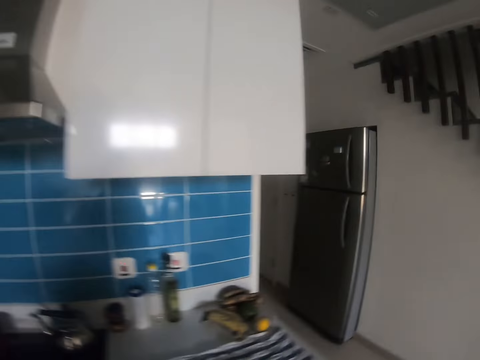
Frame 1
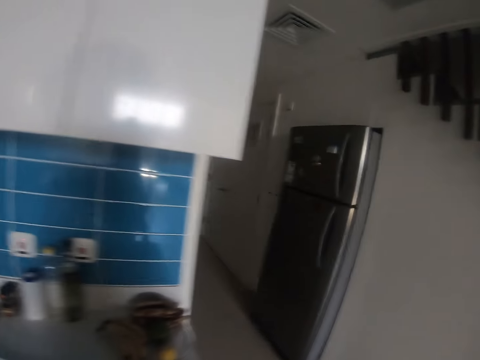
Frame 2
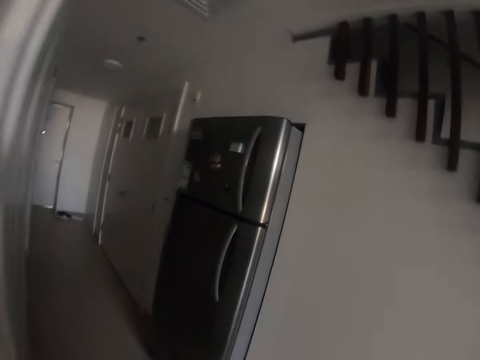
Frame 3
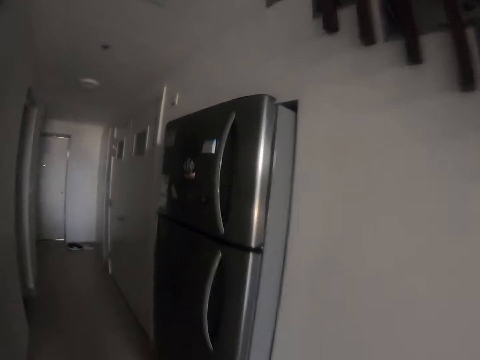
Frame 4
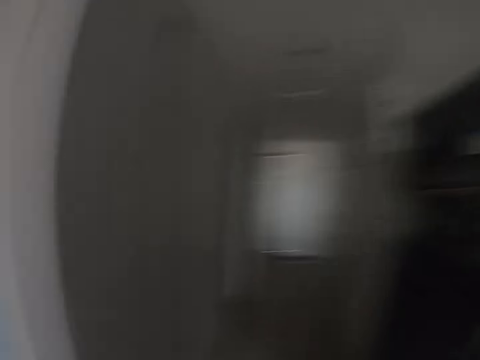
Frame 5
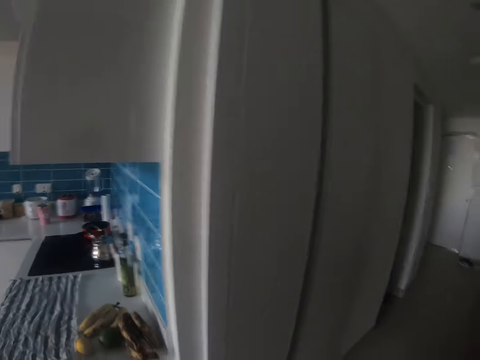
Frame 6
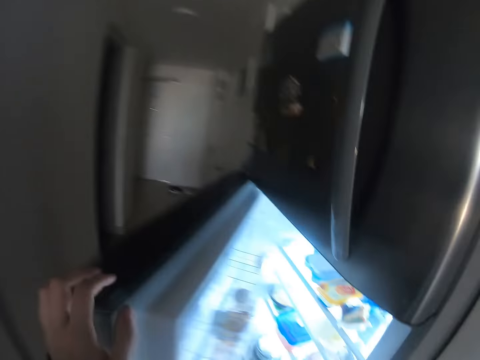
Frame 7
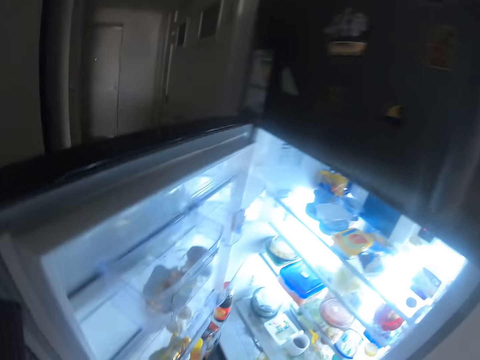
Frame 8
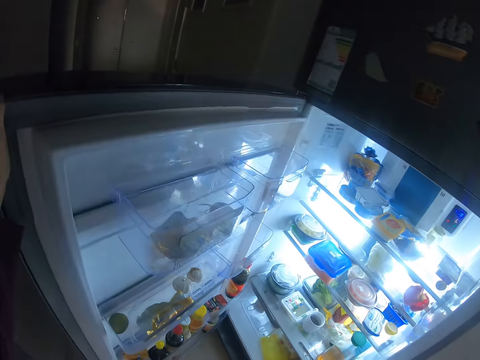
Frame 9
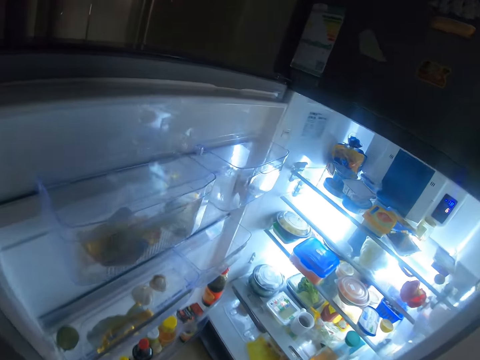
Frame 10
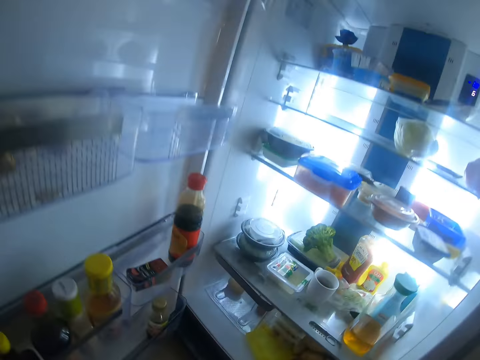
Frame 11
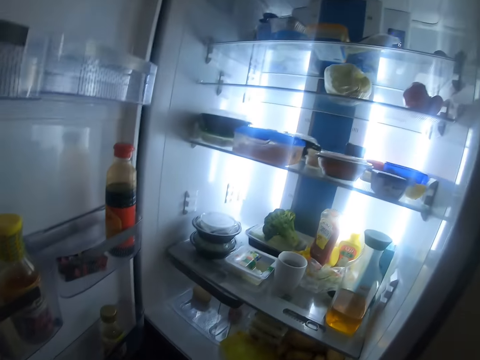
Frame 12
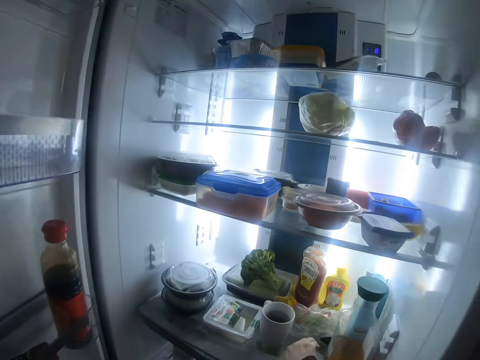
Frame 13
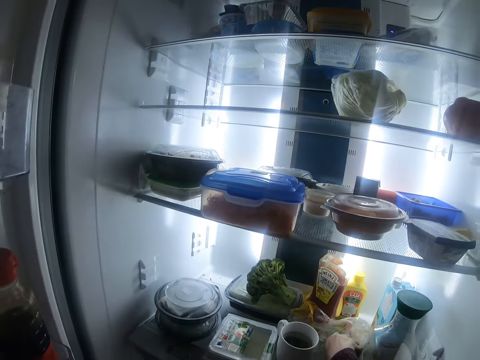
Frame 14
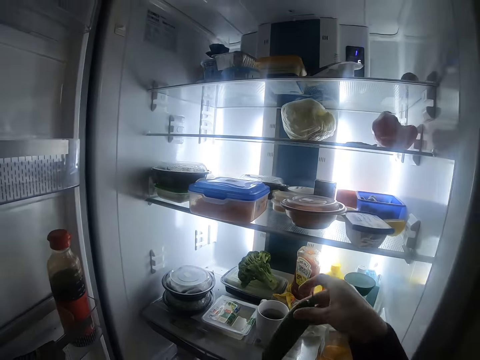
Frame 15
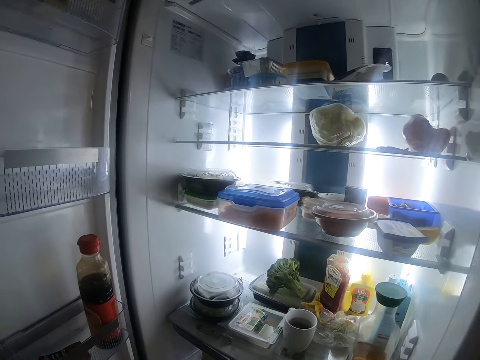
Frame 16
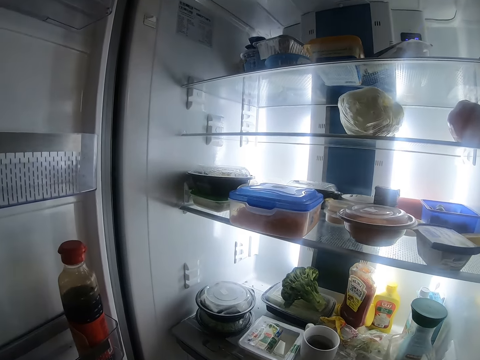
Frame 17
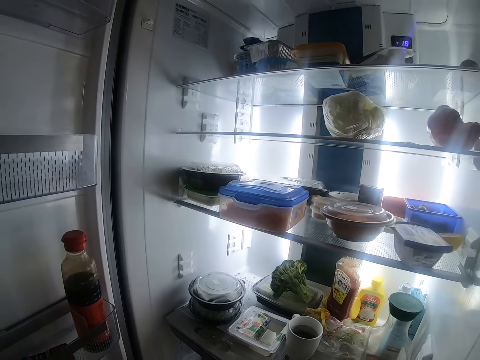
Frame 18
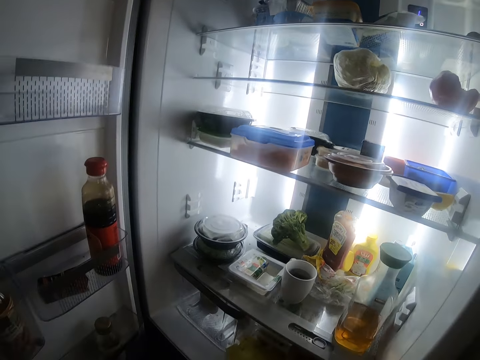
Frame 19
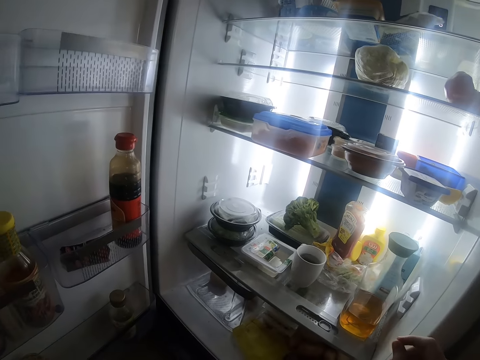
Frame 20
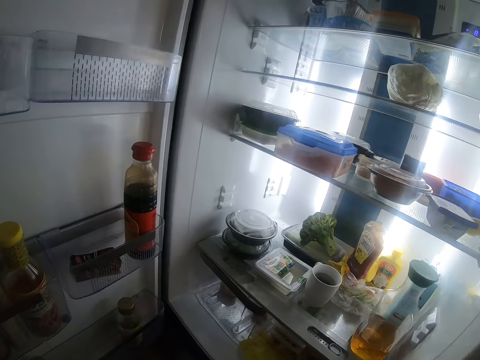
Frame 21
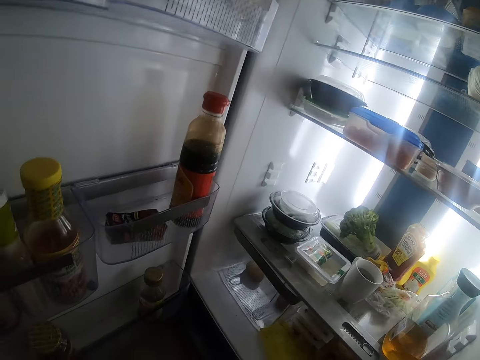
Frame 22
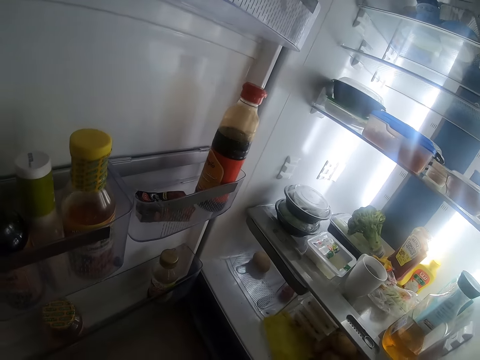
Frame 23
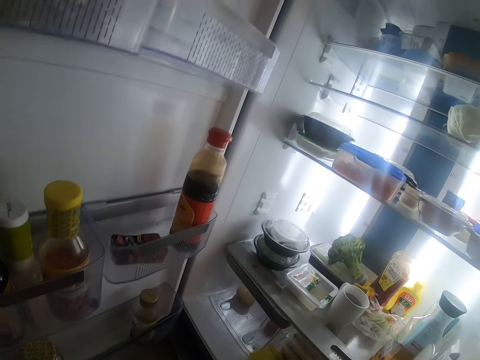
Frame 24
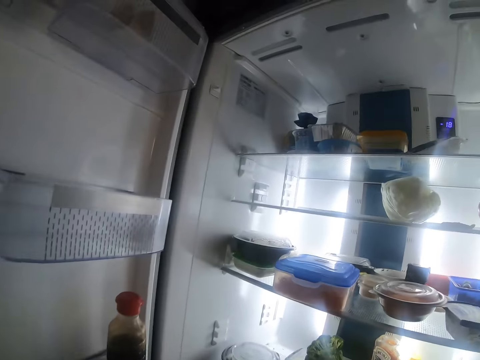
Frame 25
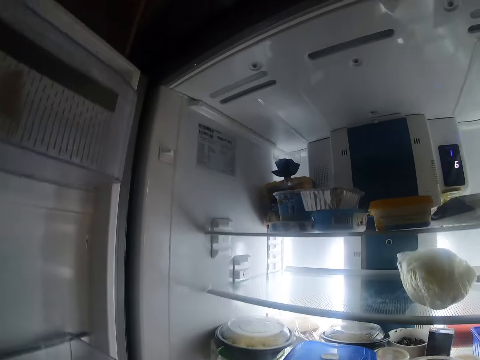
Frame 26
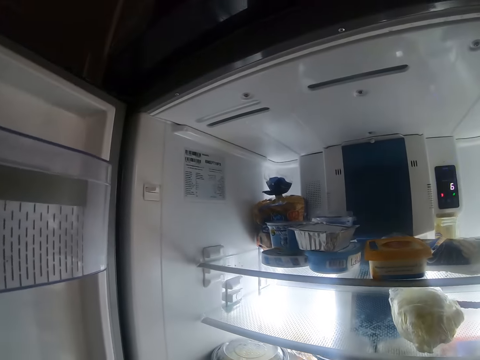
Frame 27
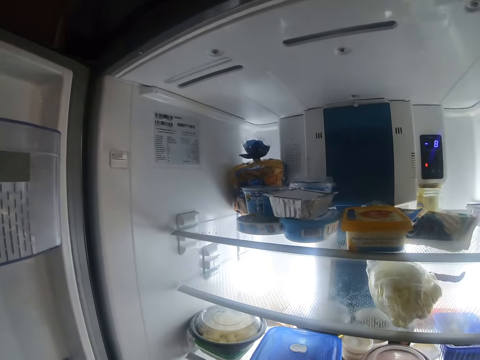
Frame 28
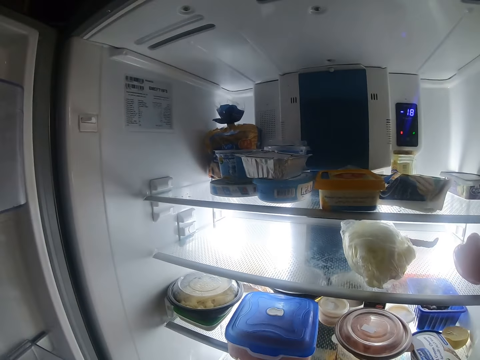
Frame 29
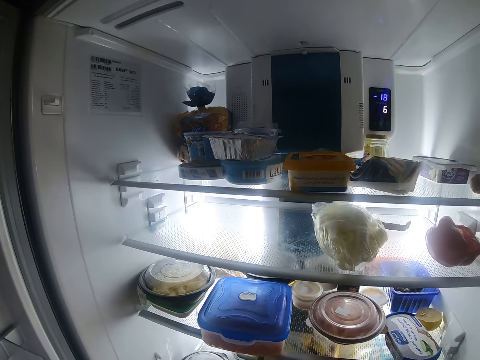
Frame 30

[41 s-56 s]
The camera wearer walks in the kitchen. They open a fridge. They pick a cucumber in the fridge. They look in the fridge.

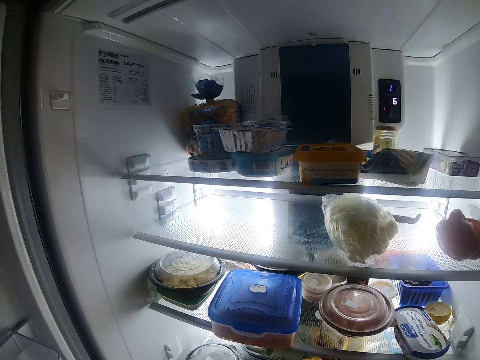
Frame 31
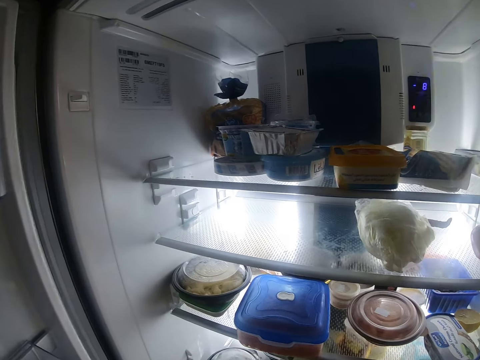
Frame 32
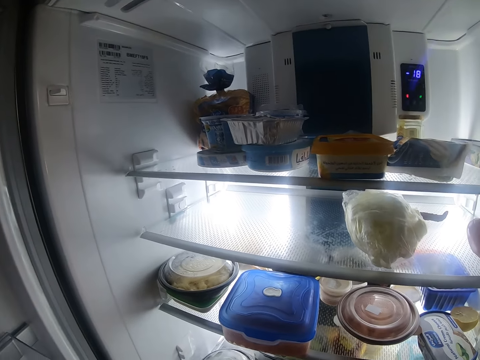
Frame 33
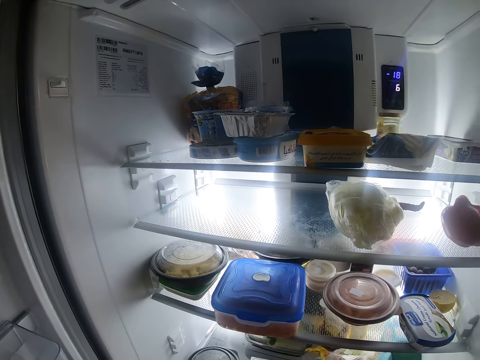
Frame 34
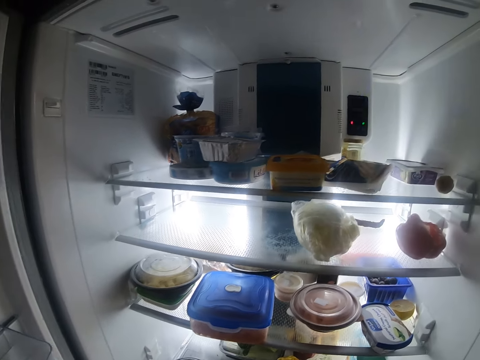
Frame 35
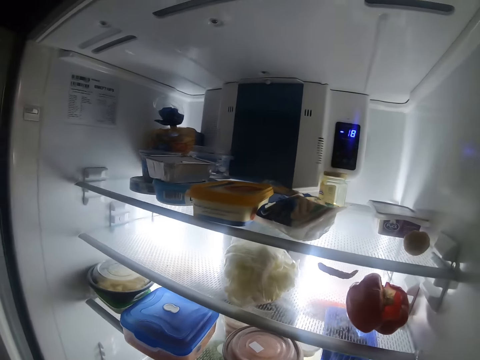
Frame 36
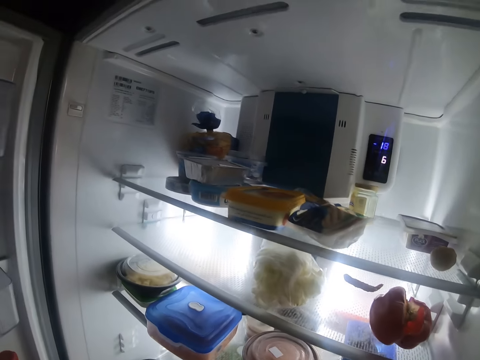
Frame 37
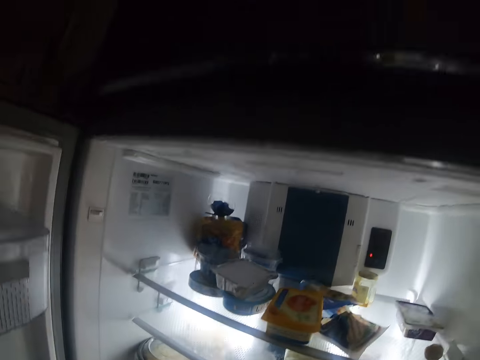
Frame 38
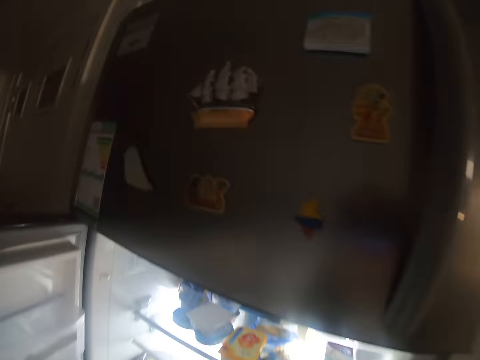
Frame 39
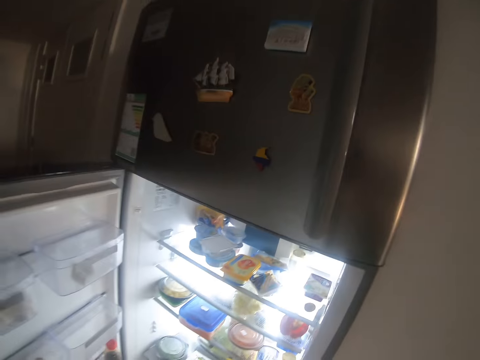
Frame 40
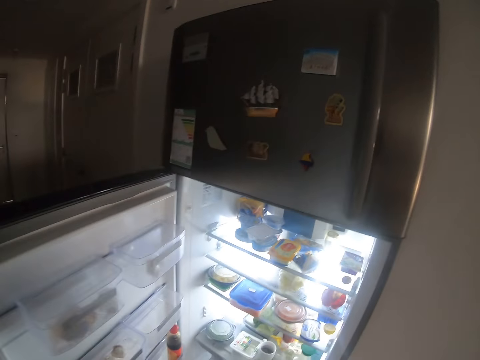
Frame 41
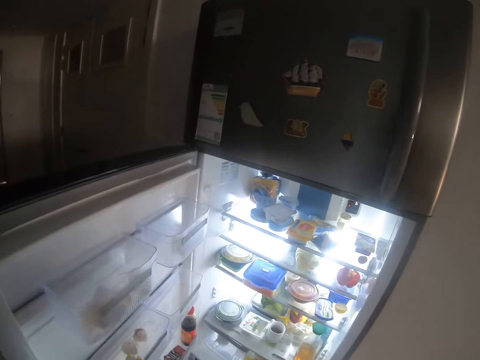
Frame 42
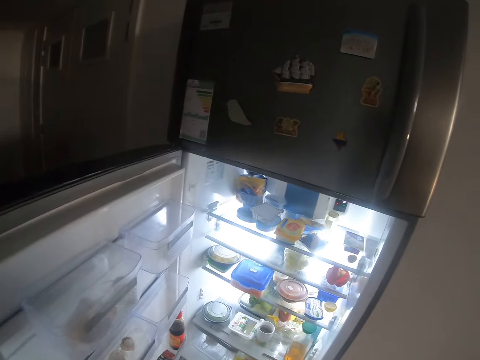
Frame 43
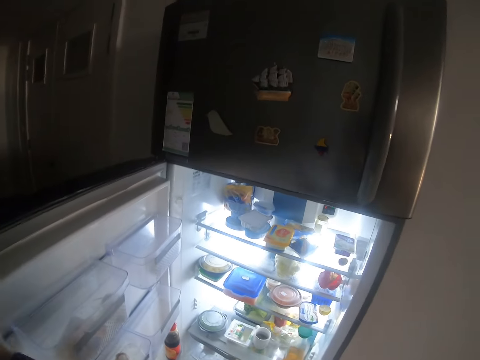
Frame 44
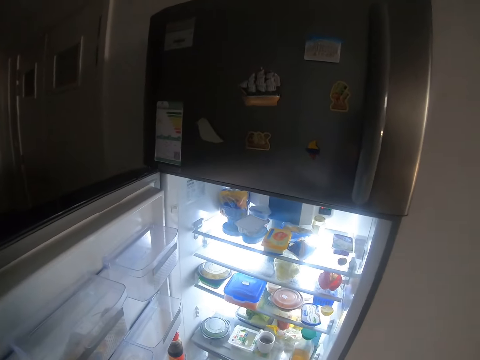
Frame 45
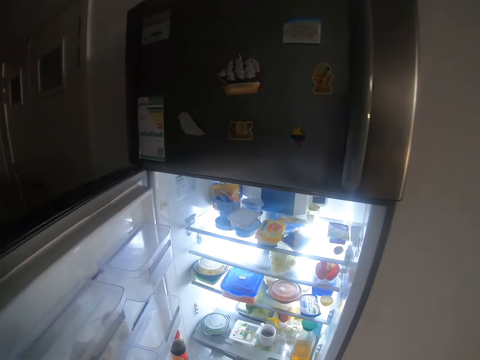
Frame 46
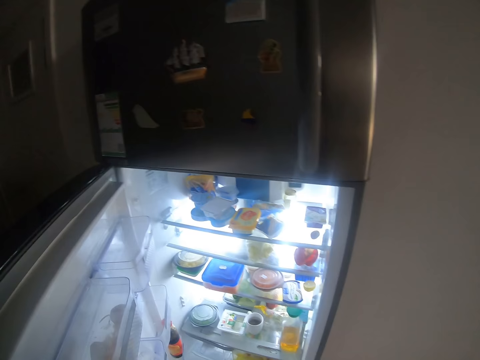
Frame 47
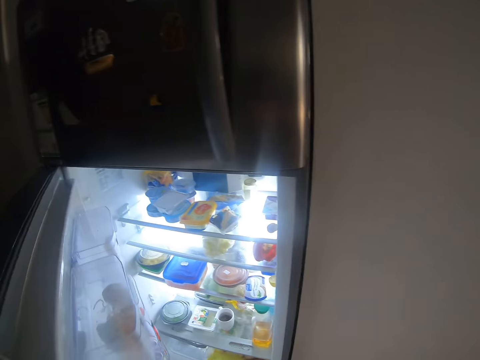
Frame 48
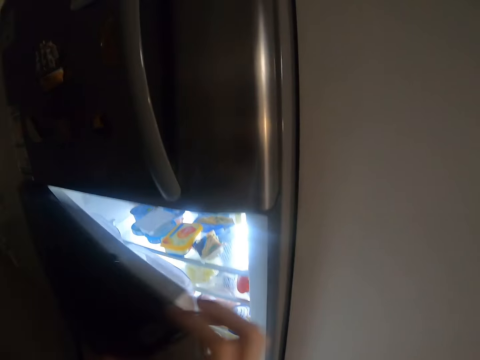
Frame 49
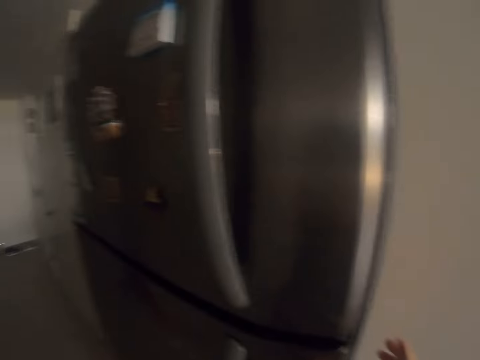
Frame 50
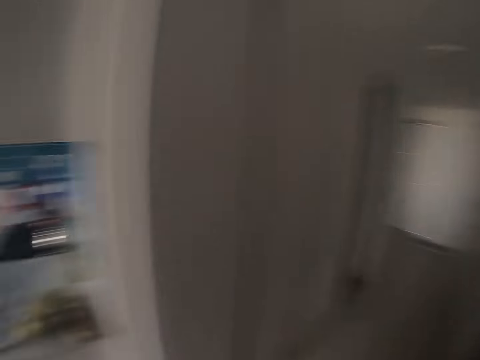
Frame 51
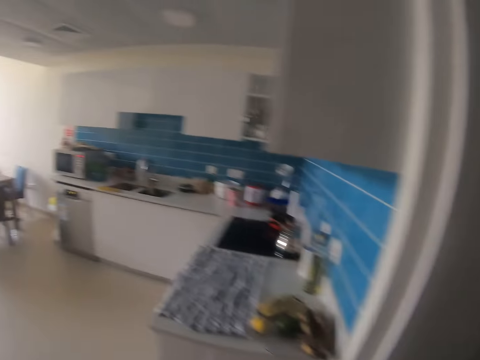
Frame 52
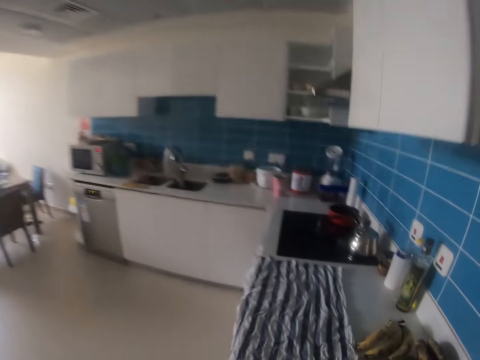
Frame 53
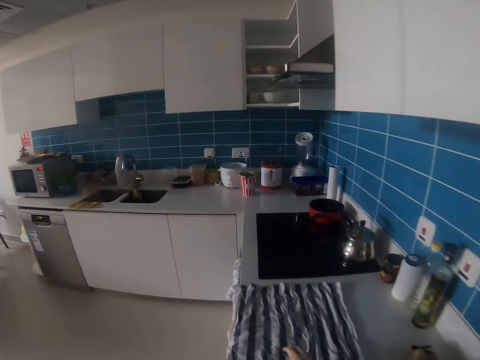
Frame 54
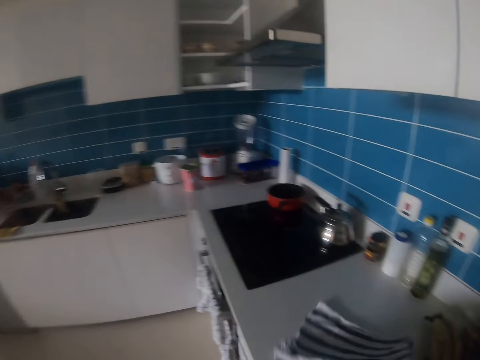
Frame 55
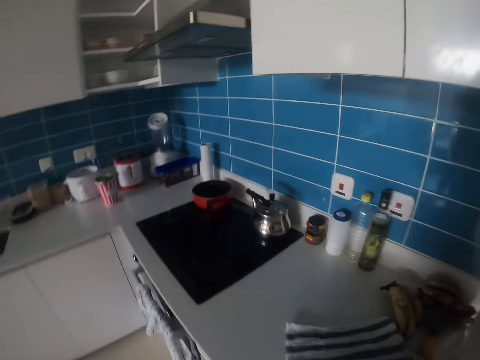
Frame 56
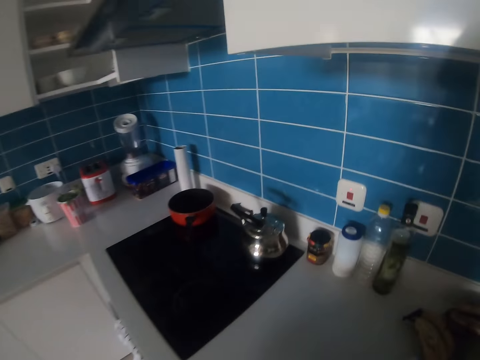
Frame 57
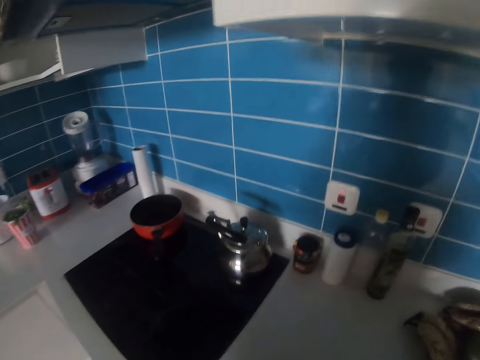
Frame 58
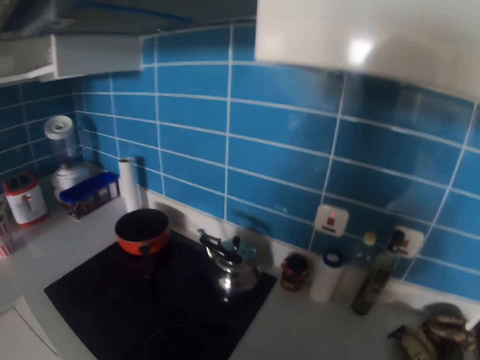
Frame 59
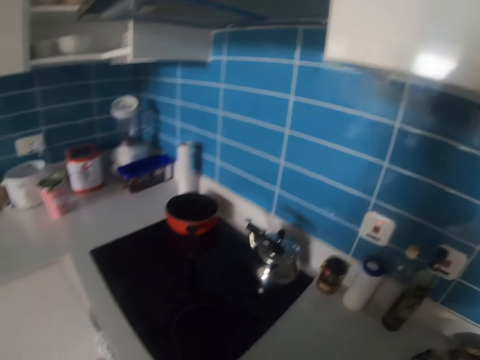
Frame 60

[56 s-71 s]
The camera wearer closes a fridge. They walk in the kitchen. They pick a towel on the countertop. They look around.
